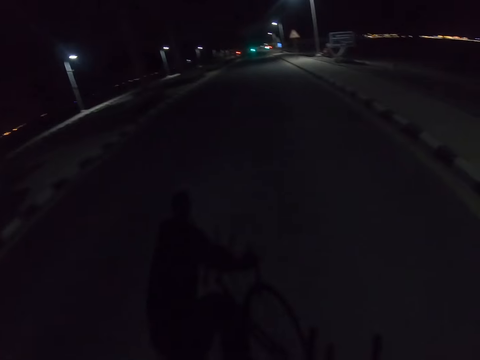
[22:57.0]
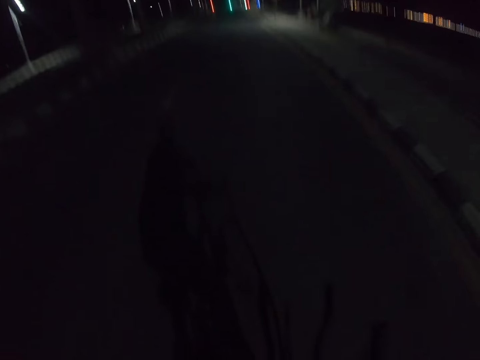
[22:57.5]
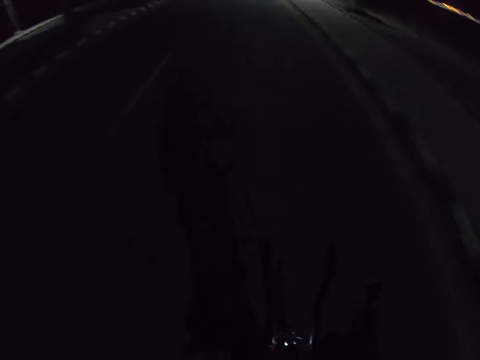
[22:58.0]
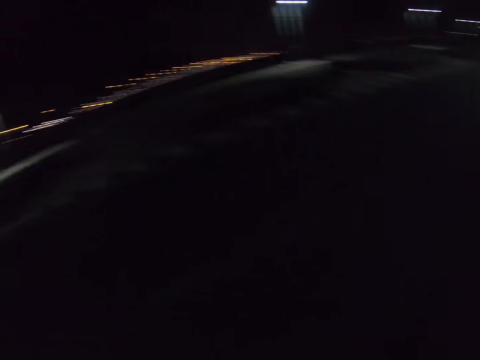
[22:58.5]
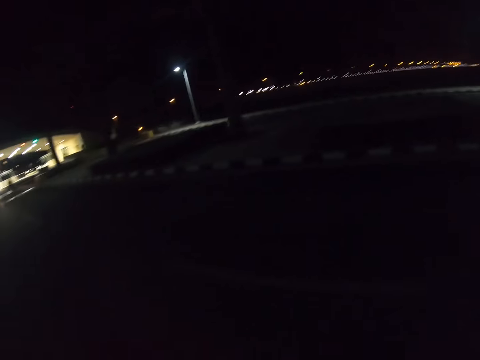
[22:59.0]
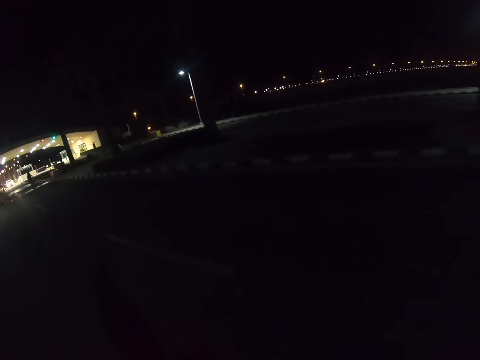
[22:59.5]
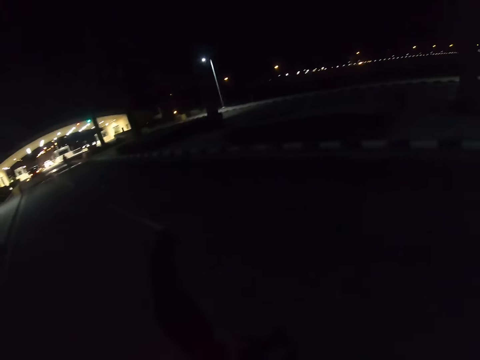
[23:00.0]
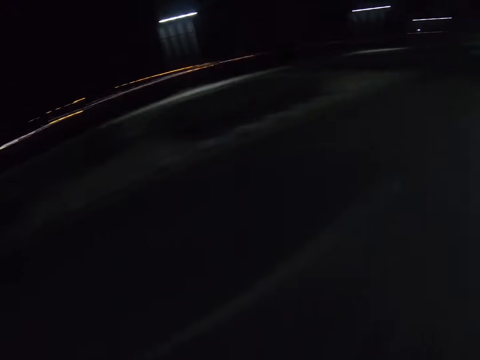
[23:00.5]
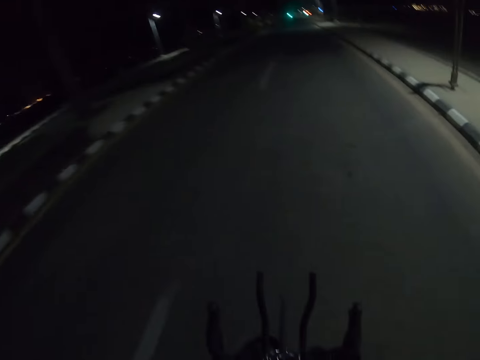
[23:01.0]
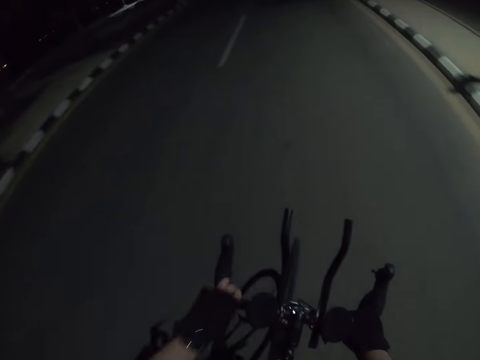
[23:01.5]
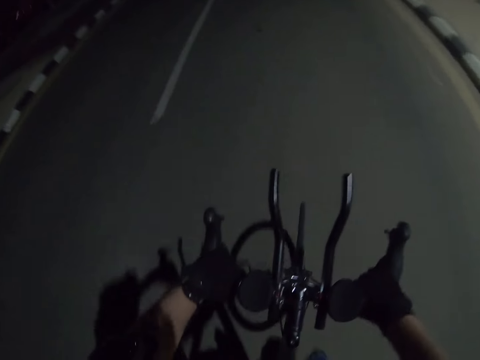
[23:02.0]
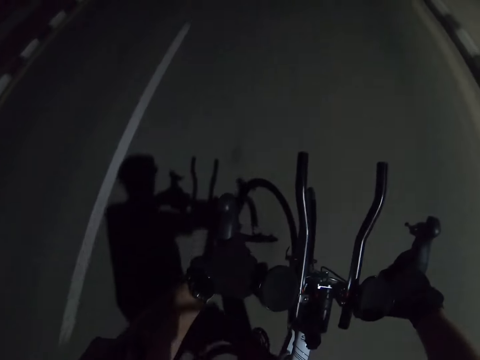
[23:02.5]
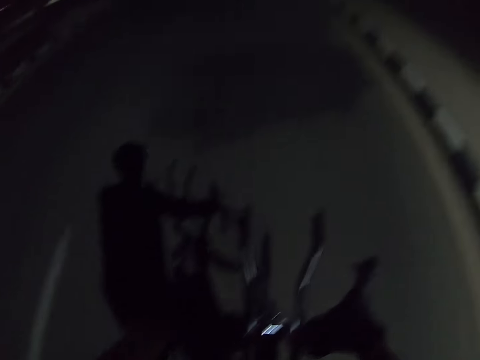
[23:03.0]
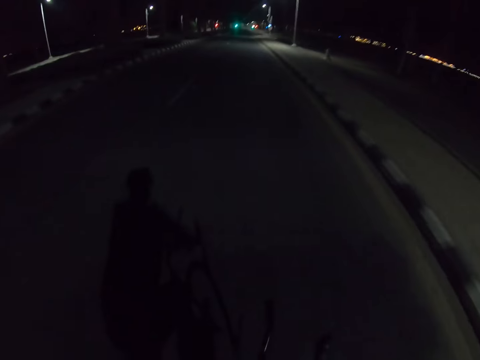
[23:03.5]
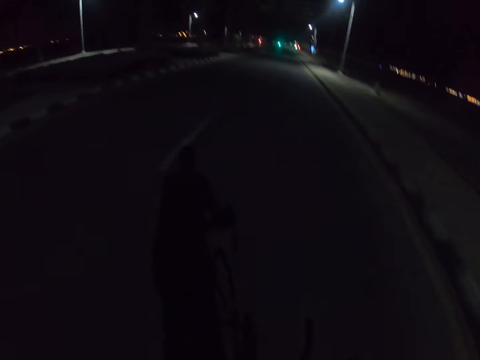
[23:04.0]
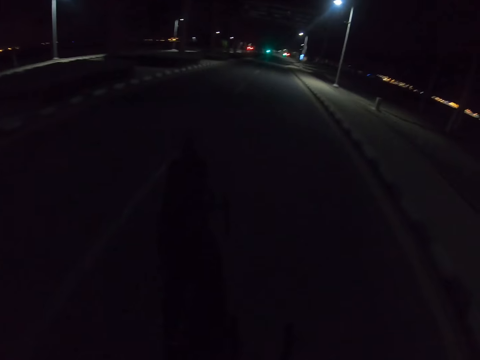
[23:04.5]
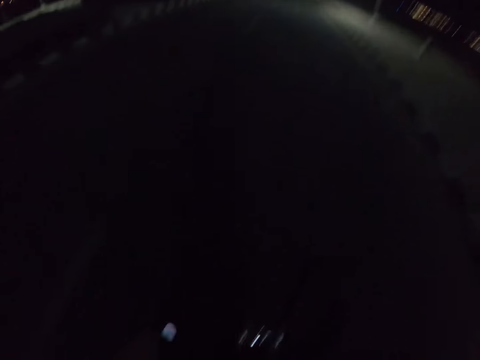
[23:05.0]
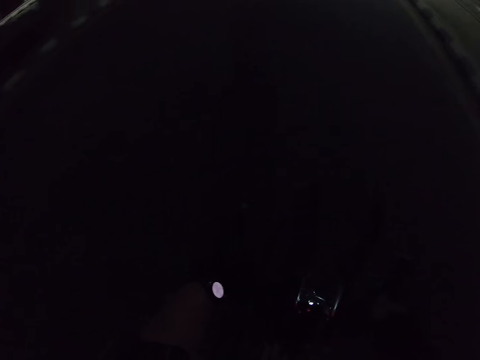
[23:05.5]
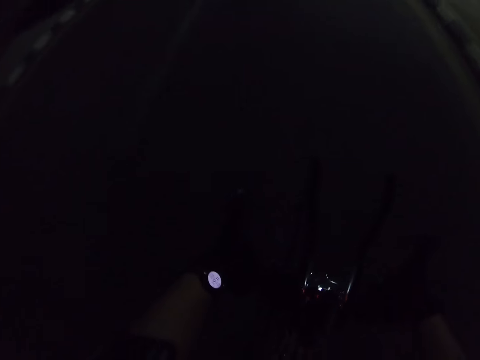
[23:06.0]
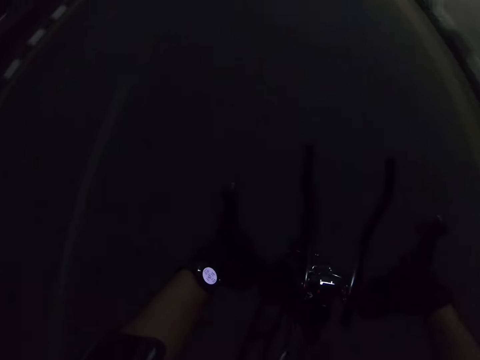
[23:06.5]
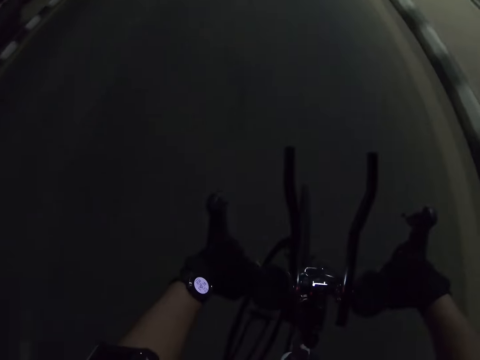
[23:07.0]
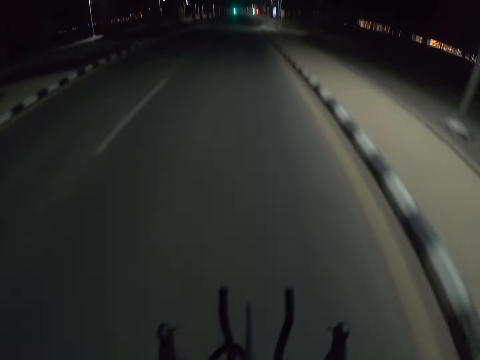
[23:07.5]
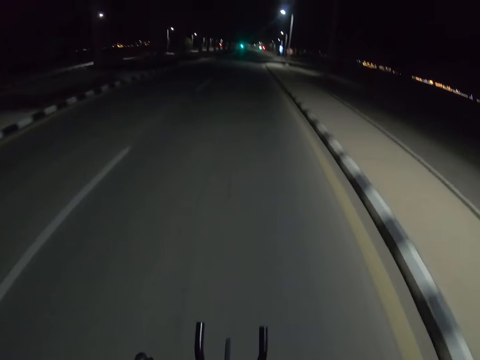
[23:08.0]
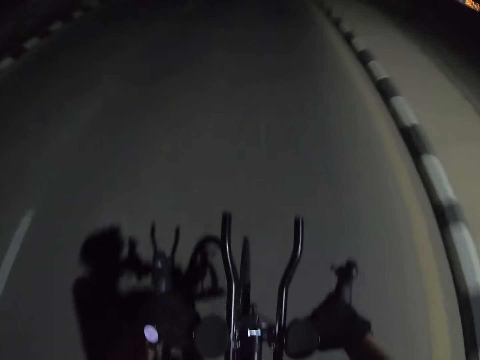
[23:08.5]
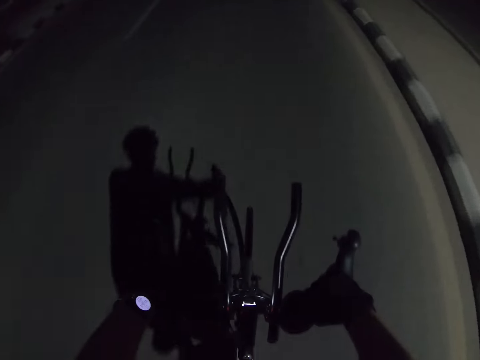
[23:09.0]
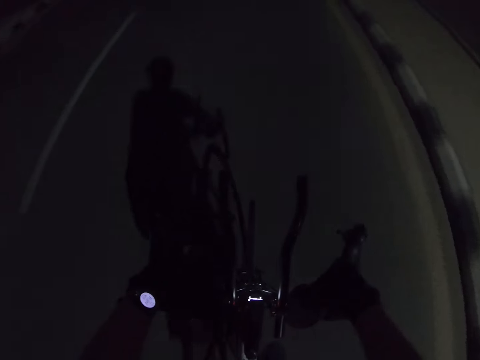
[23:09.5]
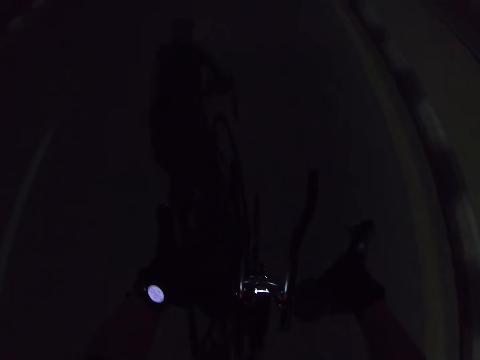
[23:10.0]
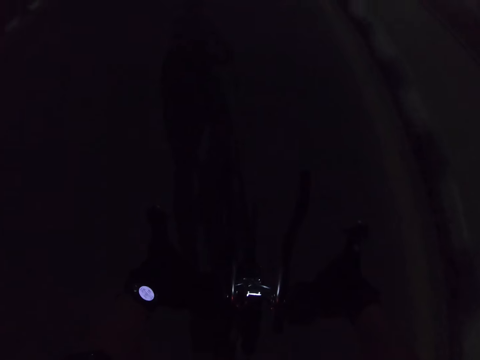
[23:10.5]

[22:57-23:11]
The camera wearer rides a bicycle on the road. They look around. They ride the bicycle on the road. They look at the watch.

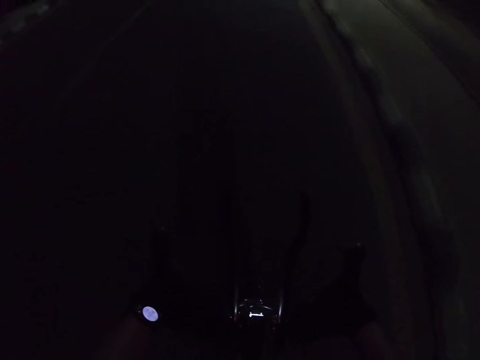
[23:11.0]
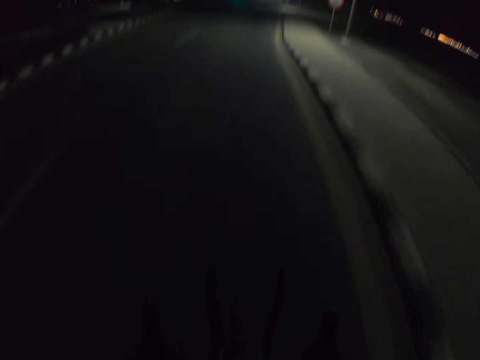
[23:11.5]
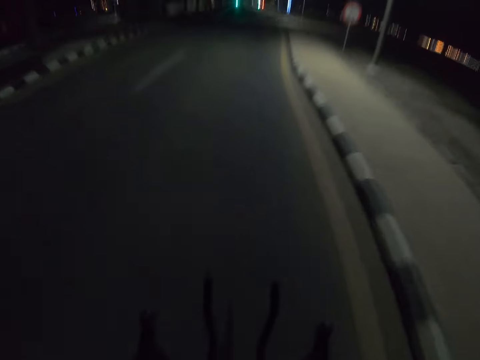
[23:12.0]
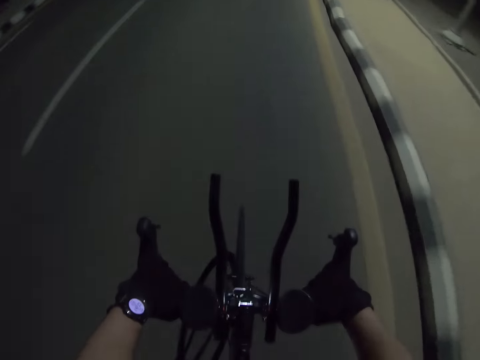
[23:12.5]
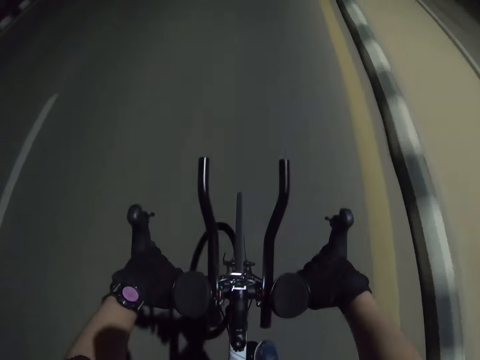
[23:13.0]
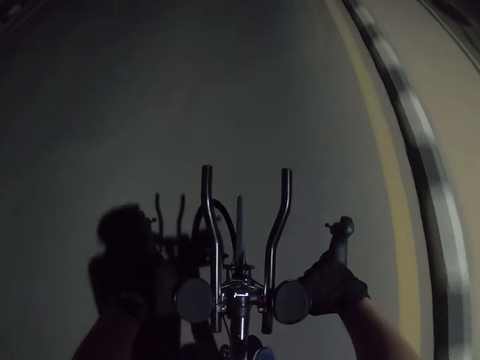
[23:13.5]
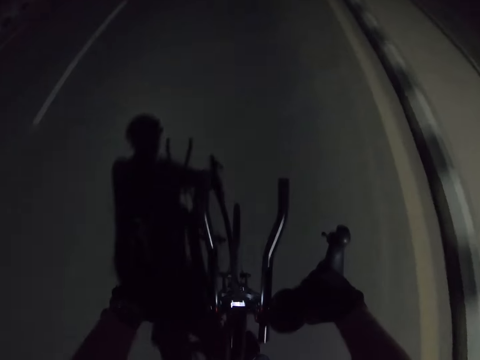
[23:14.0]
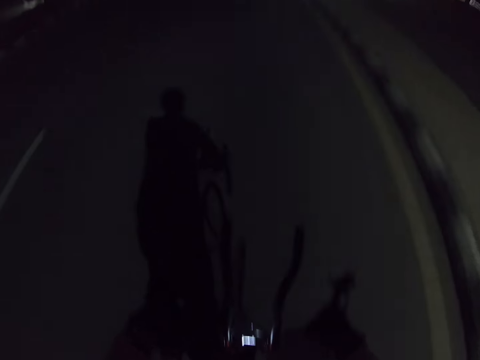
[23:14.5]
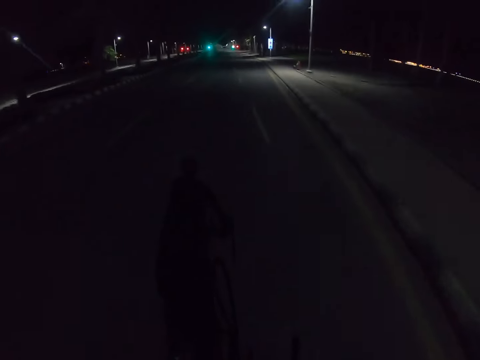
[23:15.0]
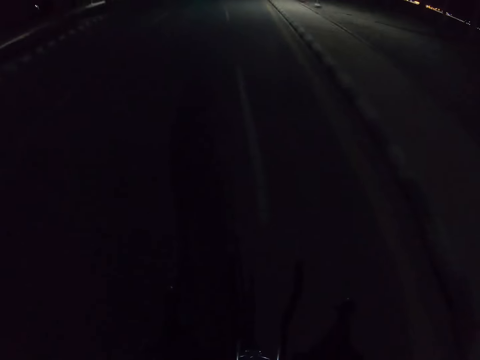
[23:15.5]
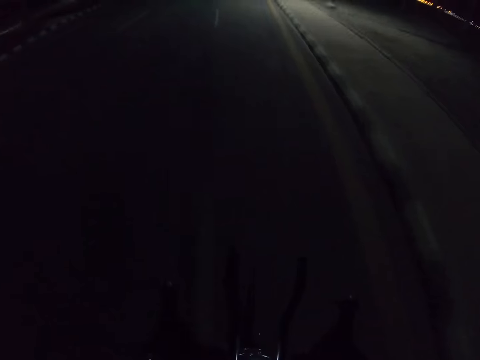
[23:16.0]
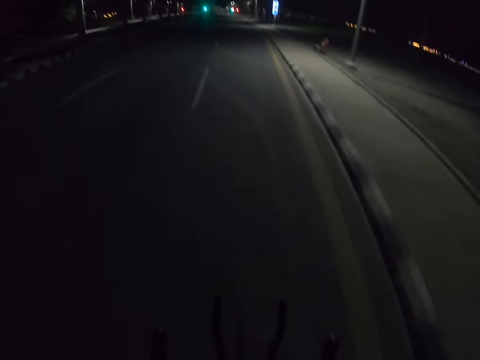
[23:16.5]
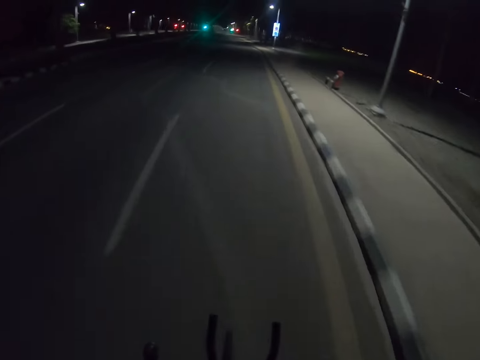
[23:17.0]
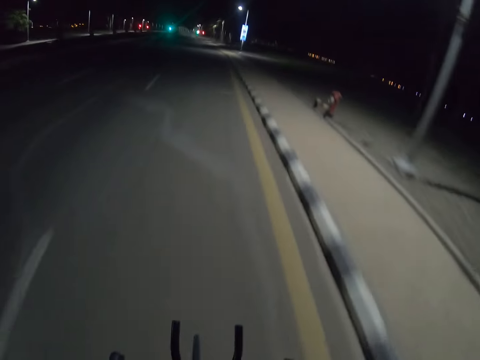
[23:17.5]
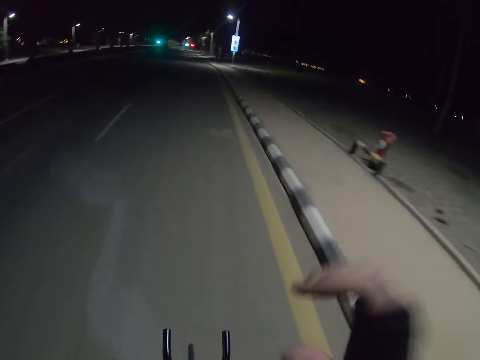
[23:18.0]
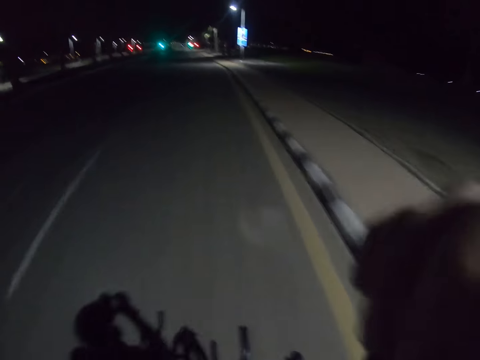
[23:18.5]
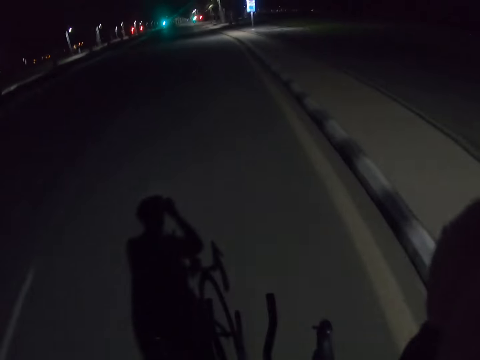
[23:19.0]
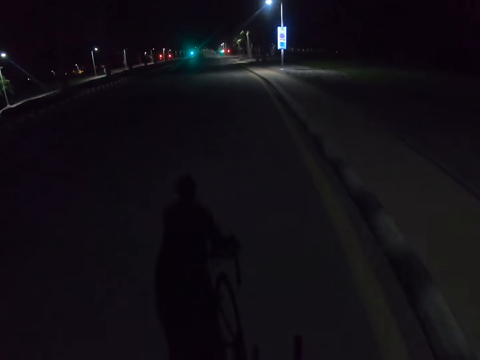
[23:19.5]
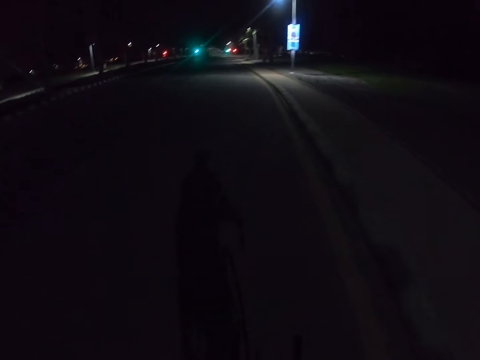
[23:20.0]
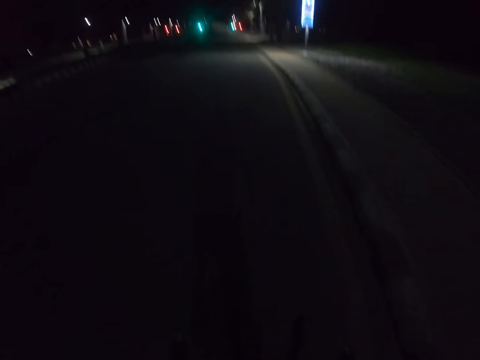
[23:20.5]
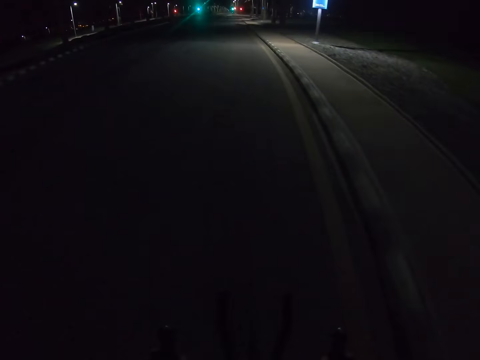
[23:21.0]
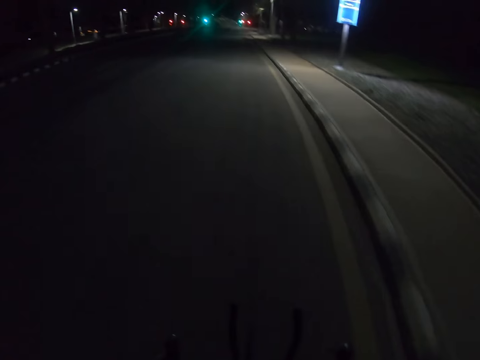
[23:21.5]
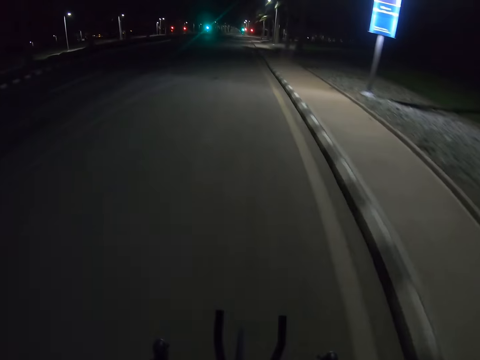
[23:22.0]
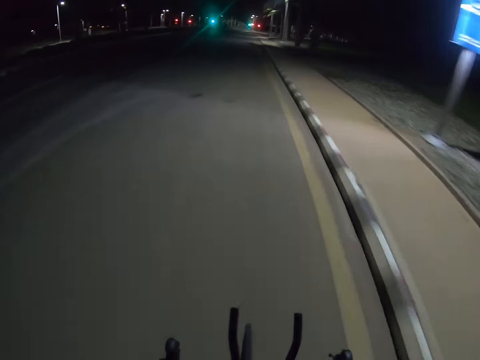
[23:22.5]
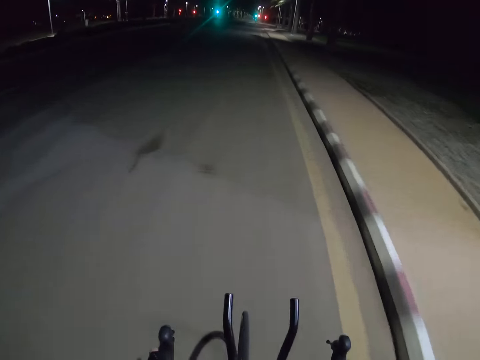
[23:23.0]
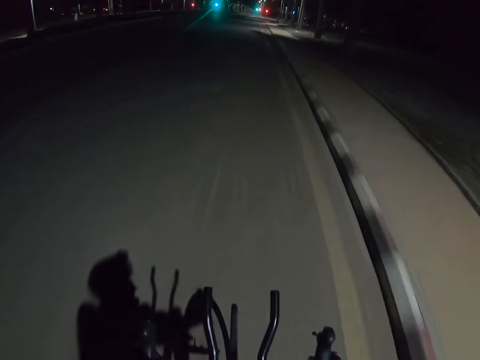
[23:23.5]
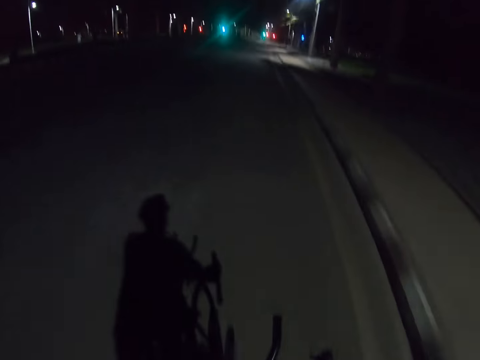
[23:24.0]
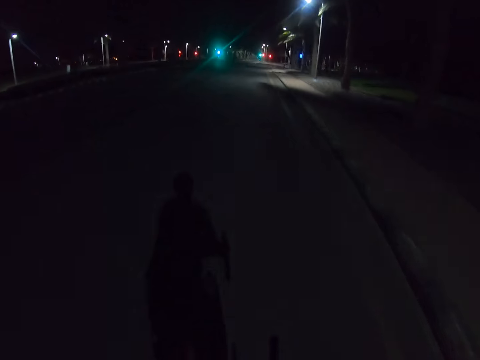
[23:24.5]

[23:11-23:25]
The camera wearer puts a hand on the head. They touch the face. They ride a bicycle on the road.
